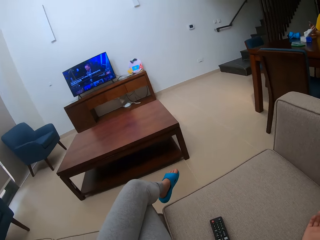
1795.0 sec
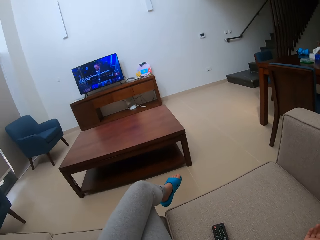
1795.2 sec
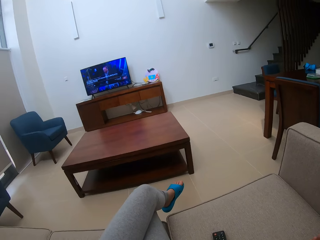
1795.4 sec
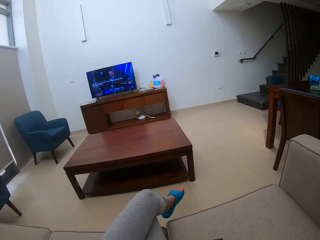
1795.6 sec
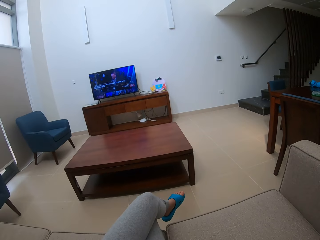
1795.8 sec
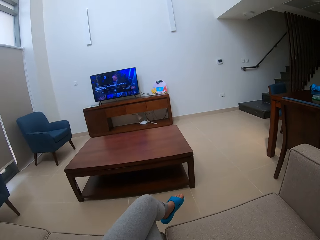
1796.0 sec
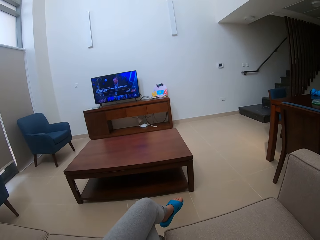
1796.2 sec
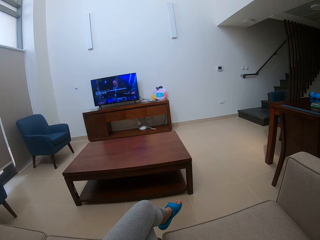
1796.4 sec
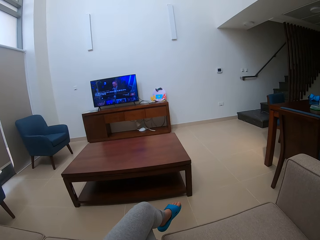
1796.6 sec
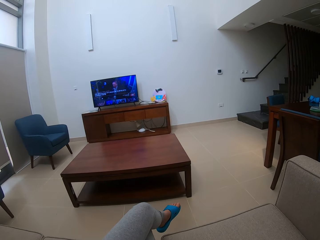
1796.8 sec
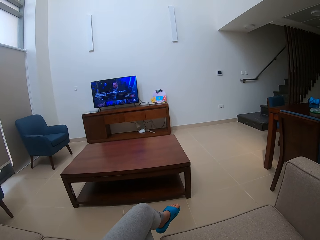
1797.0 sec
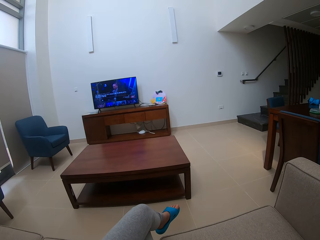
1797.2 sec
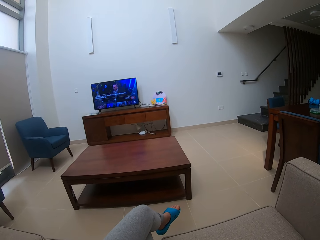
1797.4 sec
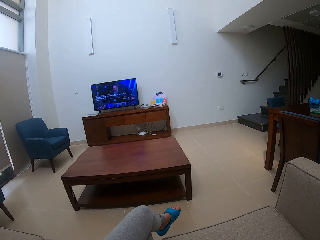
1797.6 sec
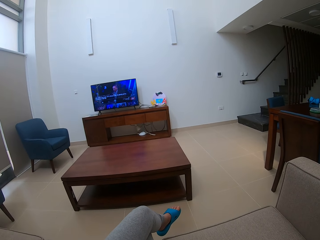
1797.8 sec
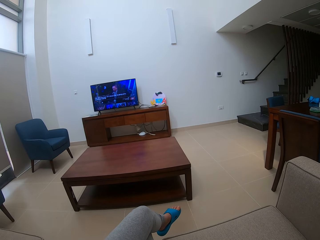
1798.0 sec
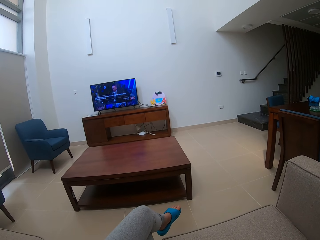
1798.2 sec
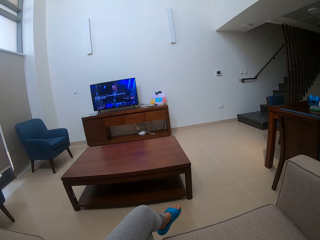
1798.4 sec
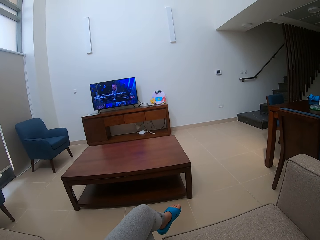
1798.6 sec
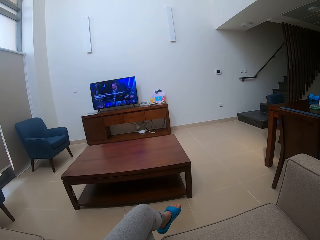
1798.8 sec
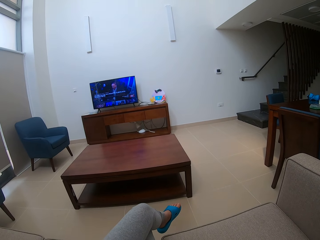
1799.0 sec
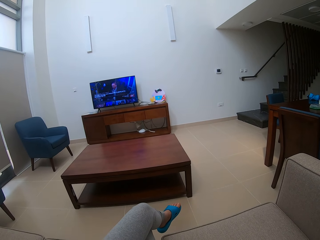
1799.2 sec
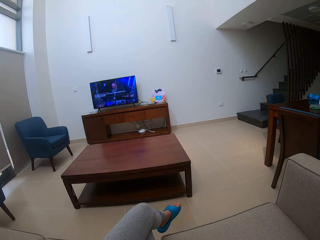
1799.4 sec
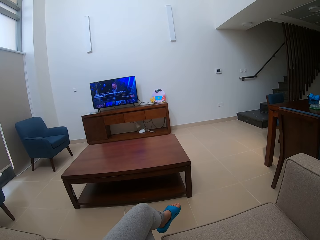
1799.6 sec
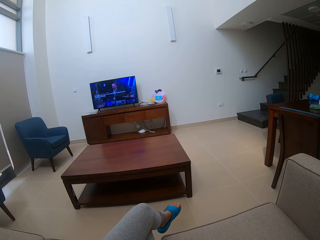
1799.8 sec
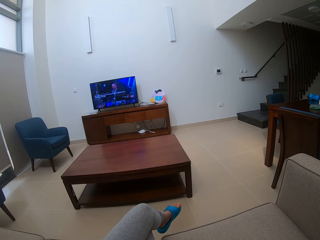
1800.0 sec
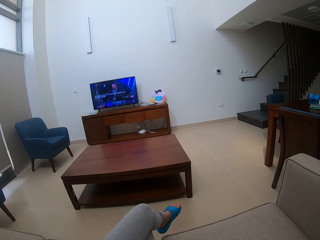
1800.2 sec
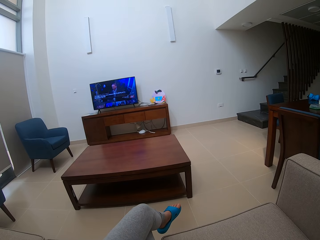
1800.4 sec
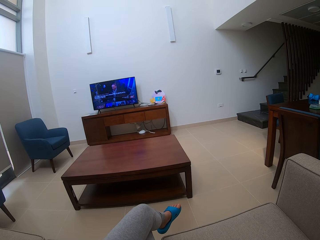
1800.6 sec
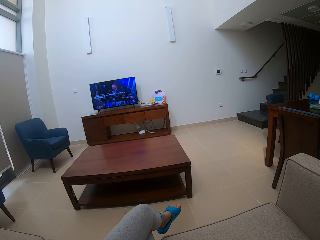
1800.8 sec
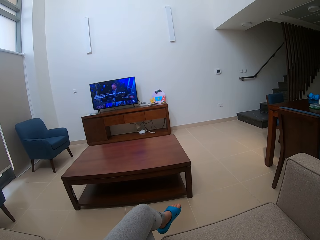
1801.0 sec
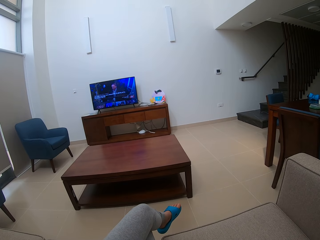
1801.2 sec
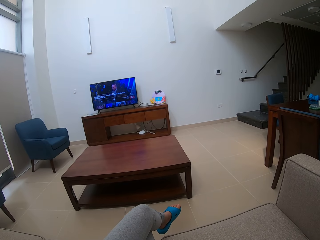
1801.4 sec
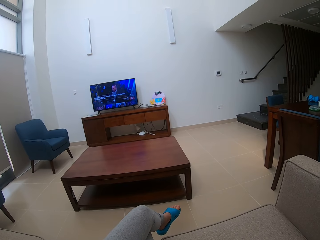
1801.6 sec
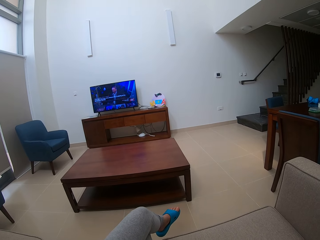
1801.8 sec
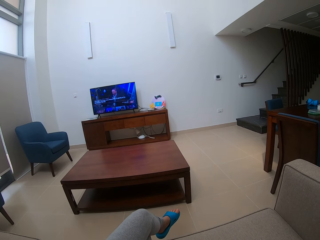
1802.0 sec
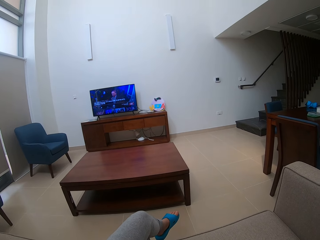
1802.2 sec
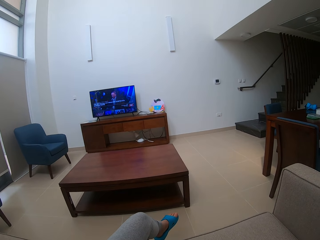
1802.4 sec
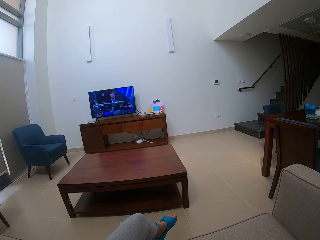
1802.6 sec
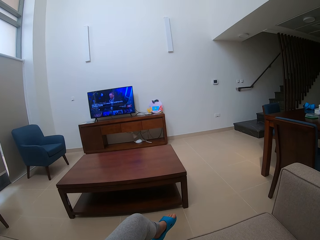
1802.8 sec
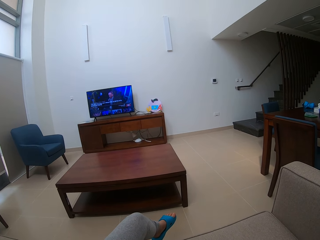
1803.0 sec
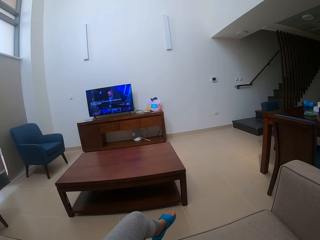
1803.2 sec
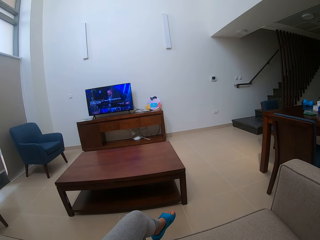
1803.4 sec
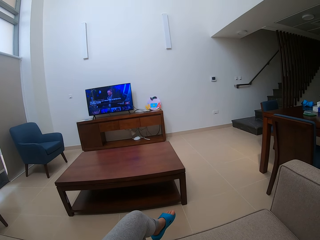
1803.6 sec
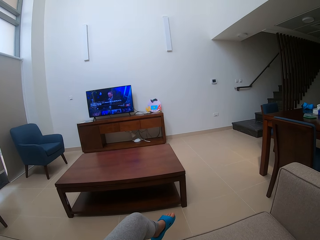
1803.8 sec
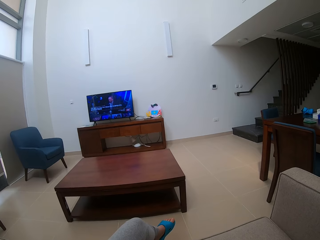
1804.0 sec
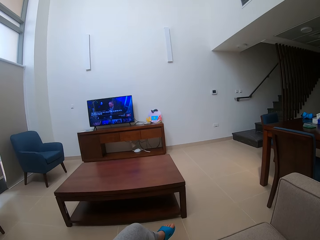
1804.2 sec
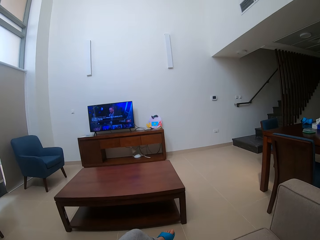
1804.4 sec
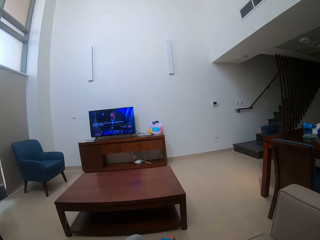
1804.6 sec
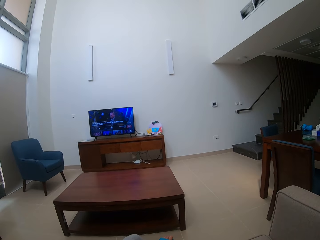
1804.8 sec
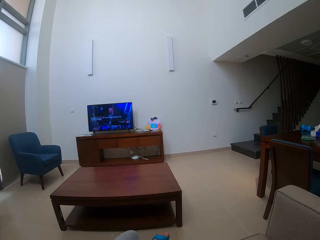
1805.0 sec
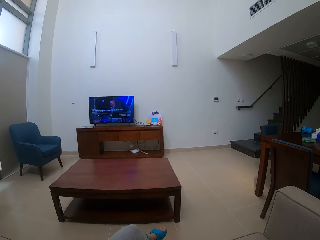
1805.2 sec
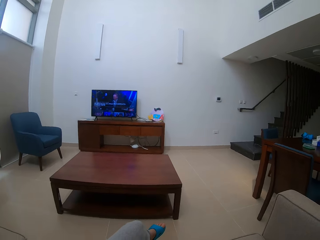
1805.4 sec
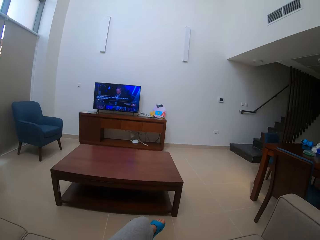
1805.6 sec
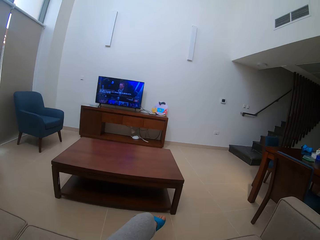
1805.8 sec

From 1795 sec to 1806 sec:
The camera wearer looks around.

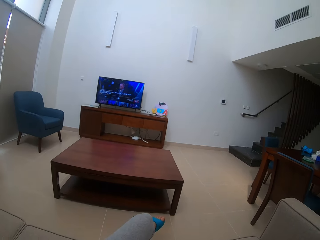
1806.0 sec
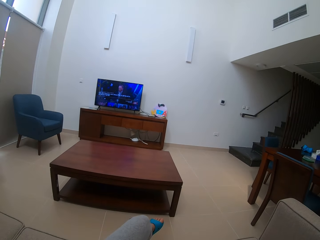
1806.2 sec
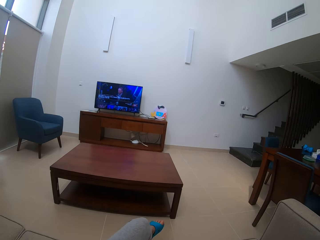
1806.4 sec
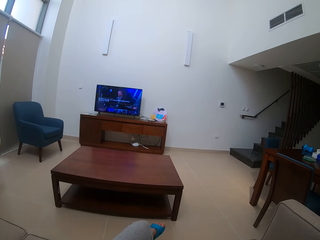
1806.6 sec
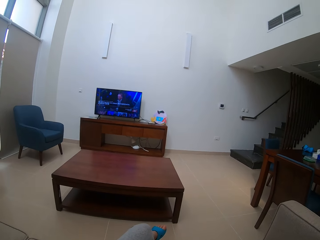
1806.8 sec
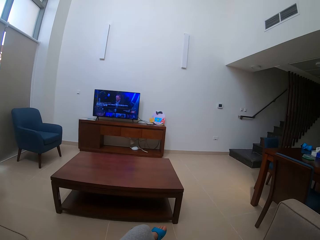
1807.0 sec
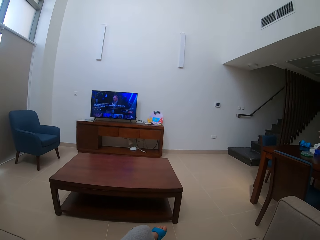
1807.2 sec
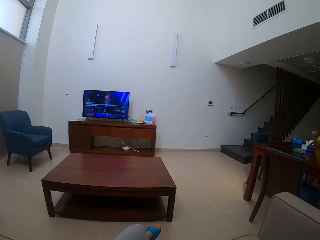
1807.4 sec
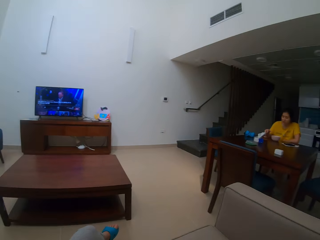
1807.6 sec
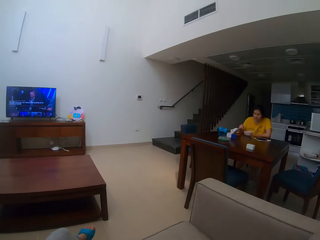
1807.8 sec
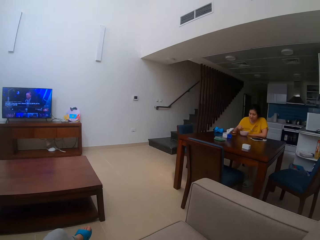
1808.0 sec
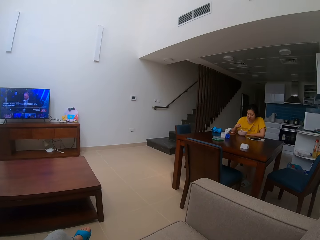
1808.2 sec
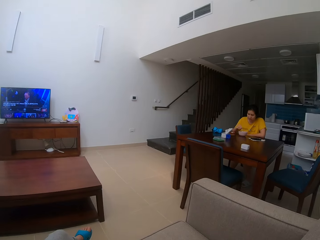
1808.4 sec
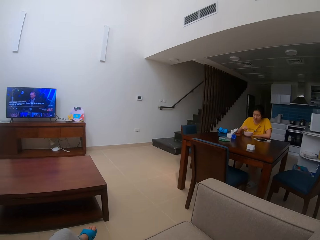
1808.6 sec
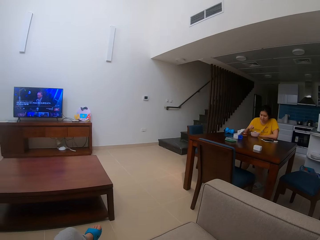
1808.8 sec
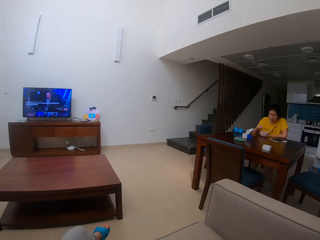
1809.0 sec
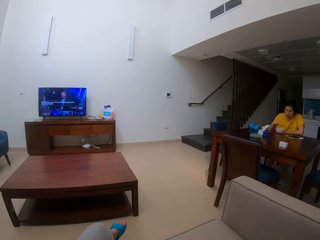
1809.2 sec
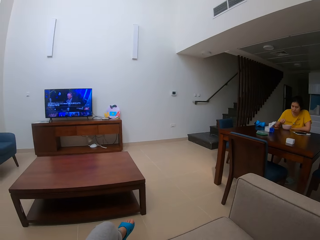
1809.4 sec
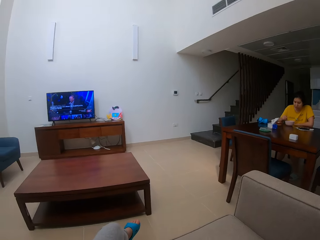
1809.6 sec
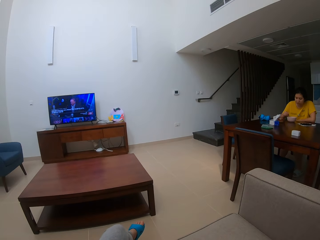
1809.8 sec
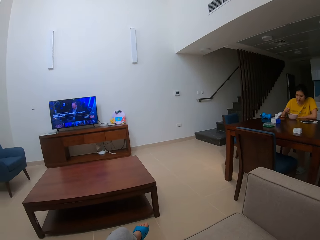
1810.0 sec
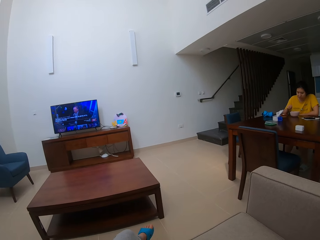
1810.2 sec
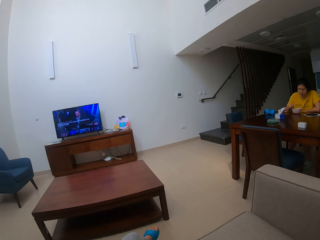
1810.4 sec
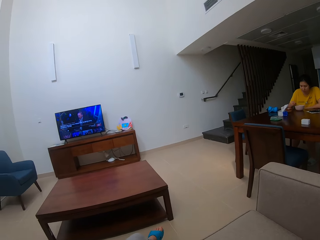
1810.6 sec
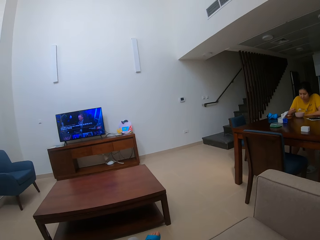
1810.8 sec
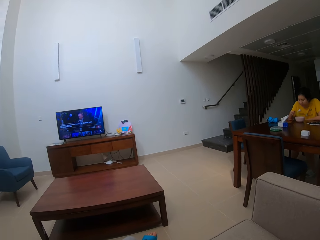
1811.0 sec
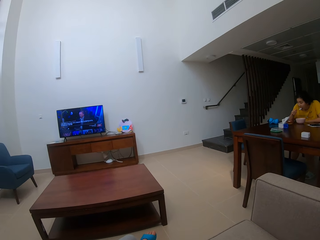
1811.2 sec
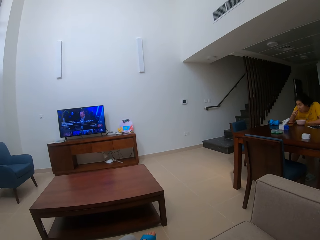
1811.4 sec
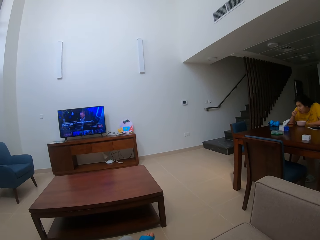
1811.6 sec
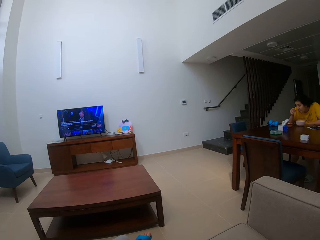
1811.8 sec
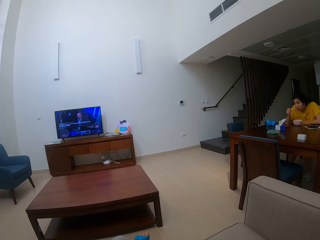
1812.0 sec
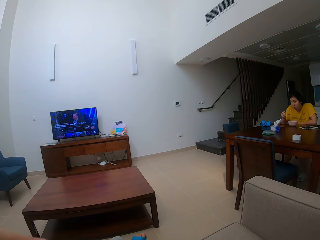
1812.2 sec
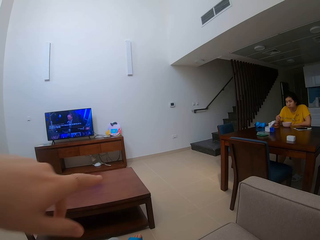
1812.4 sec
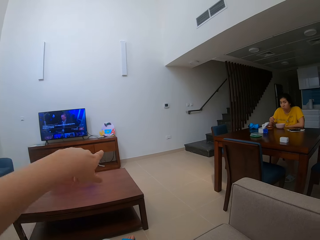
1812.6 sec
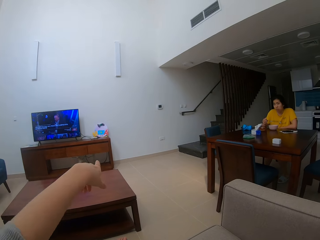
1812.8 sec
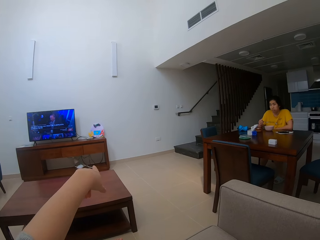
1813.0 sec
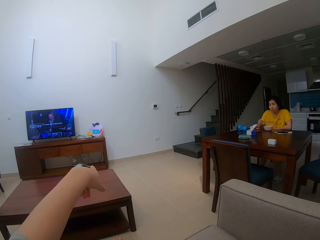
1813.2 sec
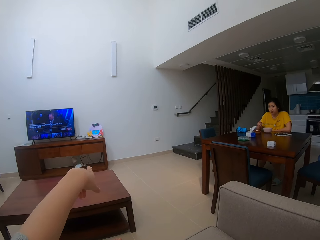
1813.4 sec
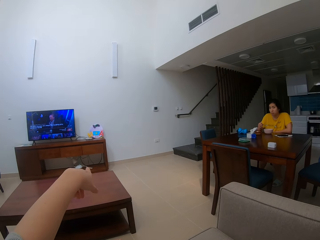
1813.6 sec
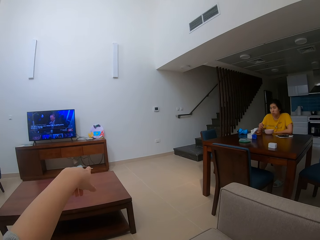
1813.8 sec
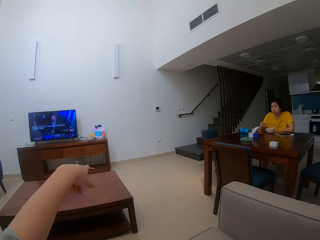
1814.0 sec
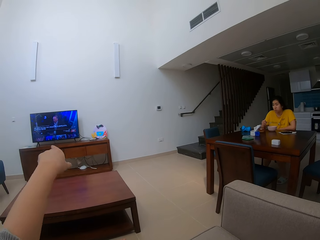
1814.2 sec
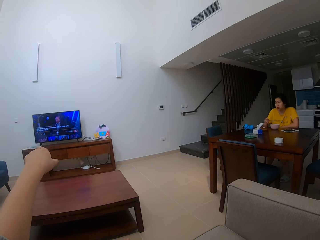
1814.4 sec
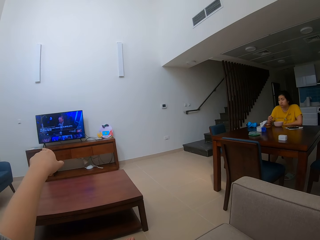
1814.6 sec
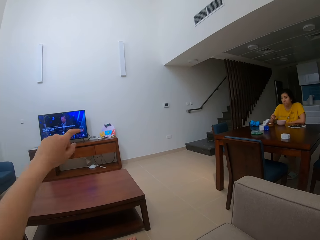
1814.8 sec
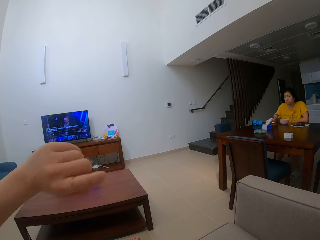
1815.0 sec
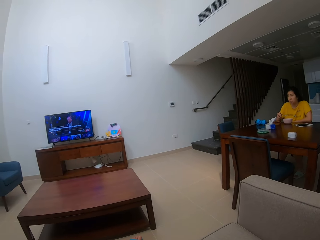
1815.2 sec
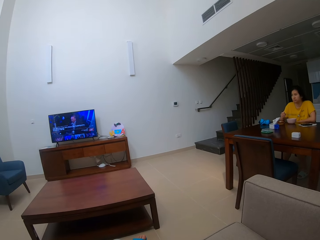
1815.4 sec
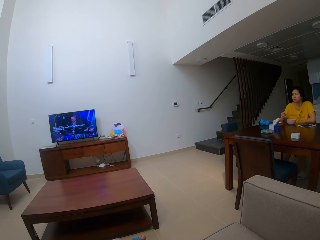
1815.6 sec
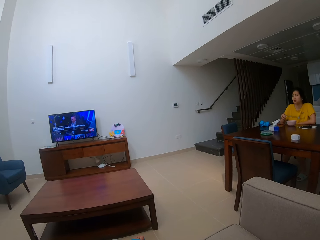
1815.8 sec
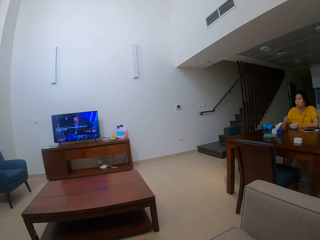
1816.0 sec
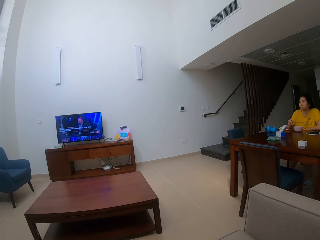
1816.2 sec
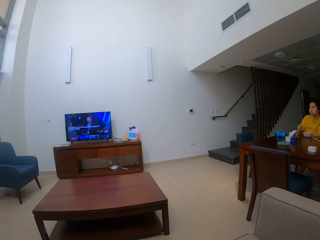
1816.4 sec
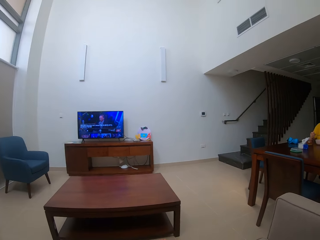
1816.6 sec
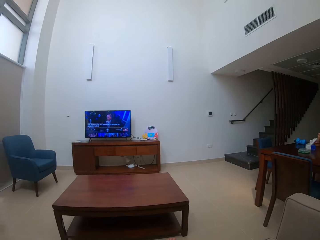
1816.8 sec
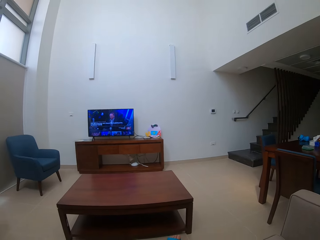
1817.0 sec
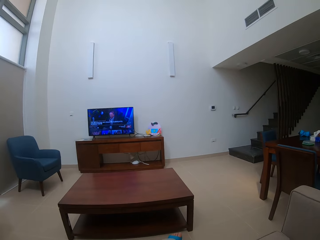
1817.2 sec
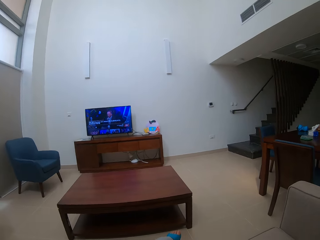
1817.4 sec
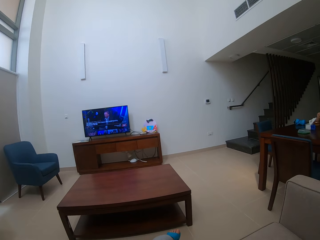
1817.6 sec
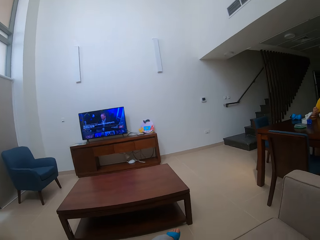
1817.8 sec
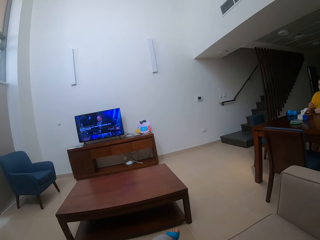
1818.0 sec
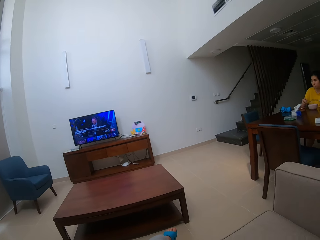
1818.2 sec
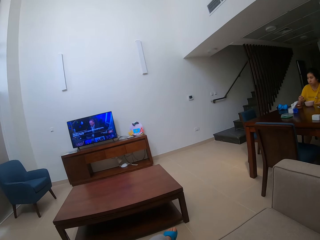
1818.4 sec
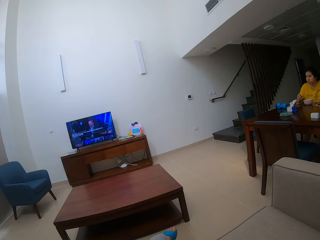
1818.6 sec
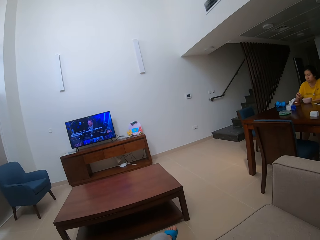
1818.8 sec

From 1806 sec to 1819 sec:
A woman scoops the food and eats the food. The camera wearer points at the television.
